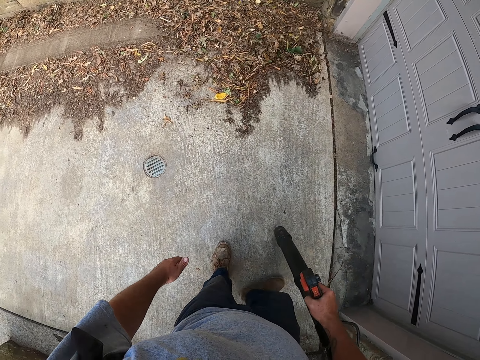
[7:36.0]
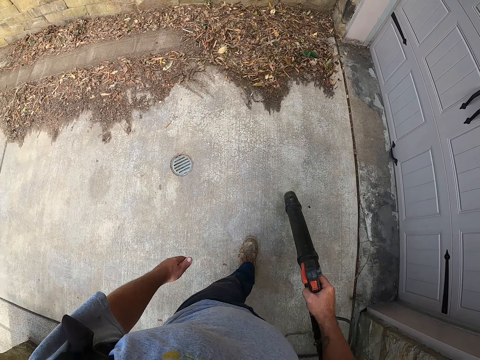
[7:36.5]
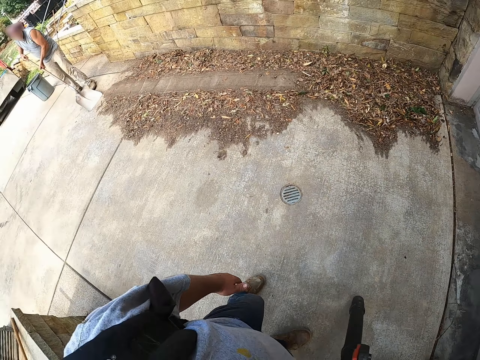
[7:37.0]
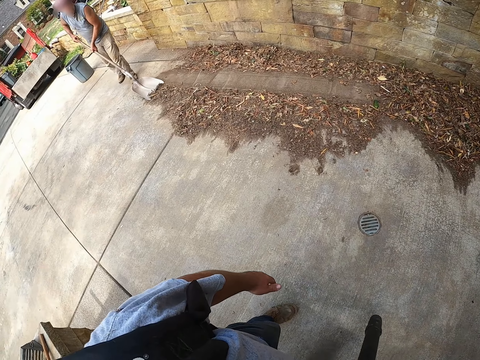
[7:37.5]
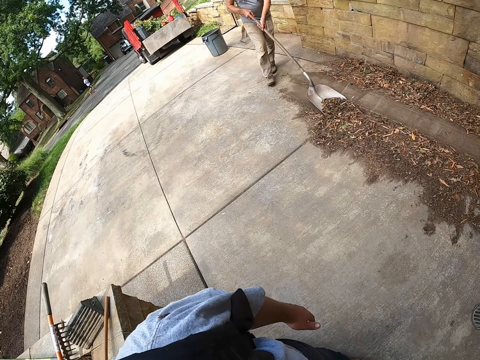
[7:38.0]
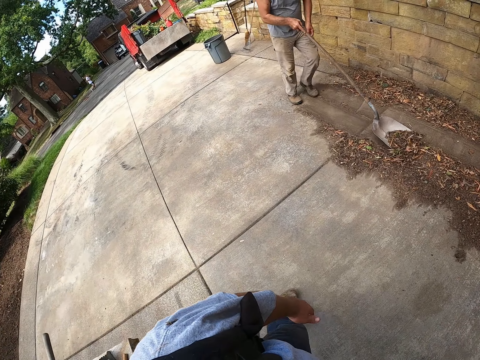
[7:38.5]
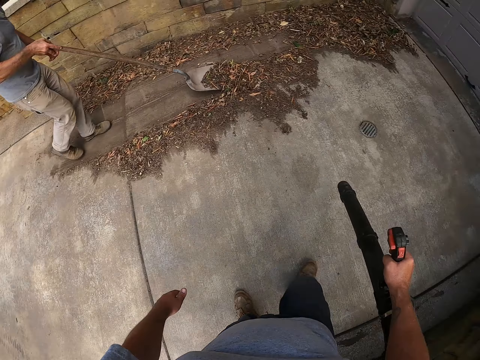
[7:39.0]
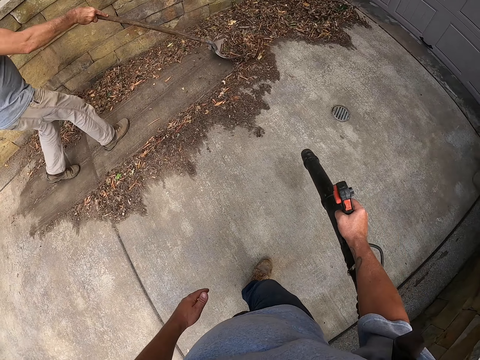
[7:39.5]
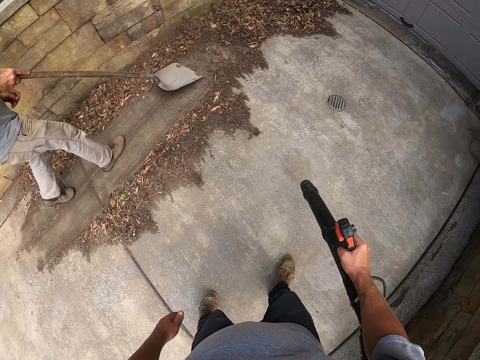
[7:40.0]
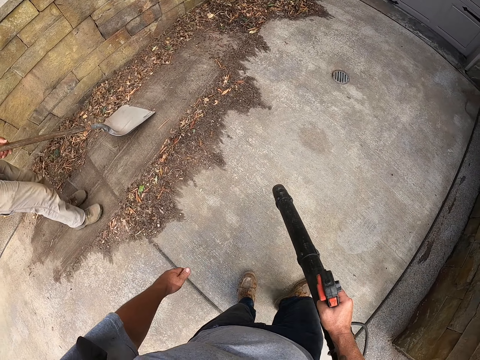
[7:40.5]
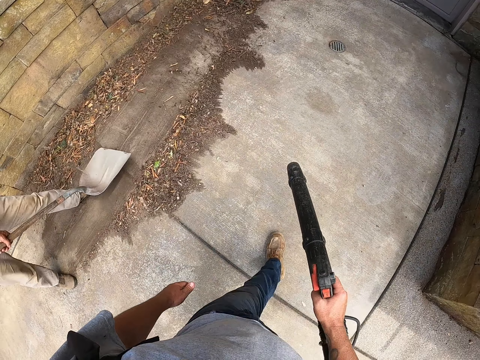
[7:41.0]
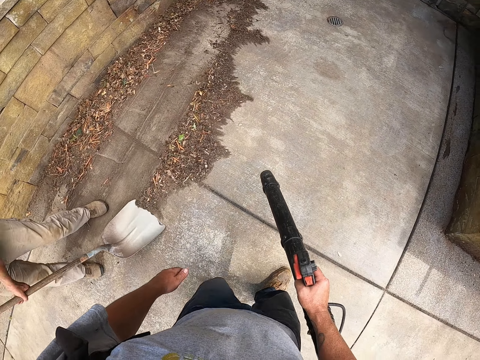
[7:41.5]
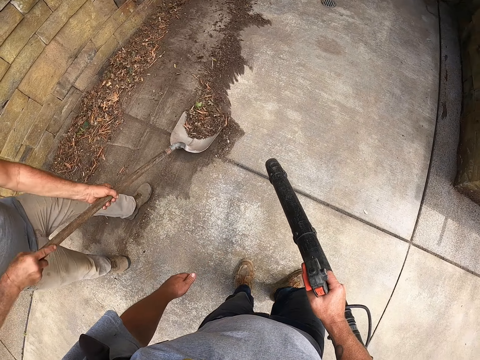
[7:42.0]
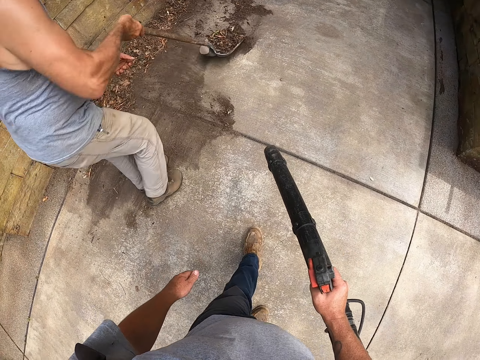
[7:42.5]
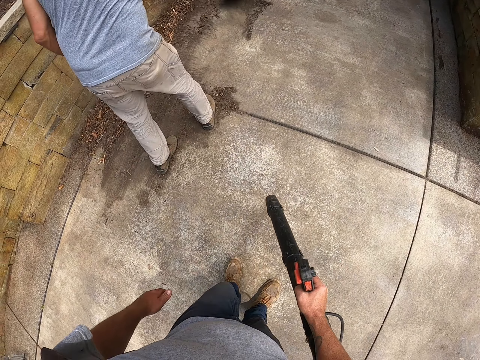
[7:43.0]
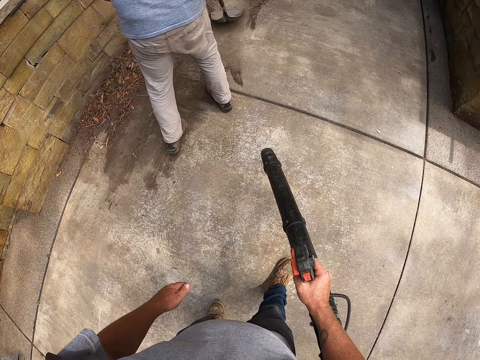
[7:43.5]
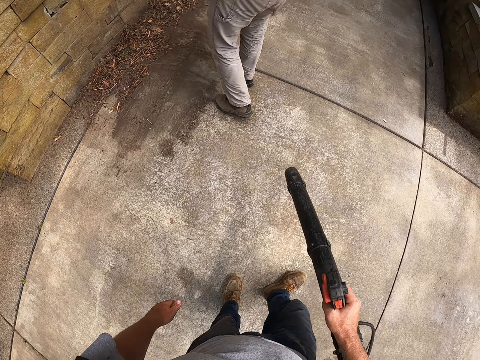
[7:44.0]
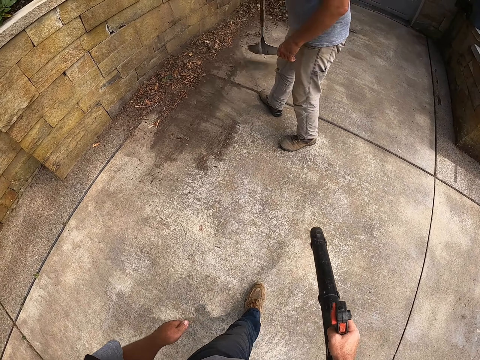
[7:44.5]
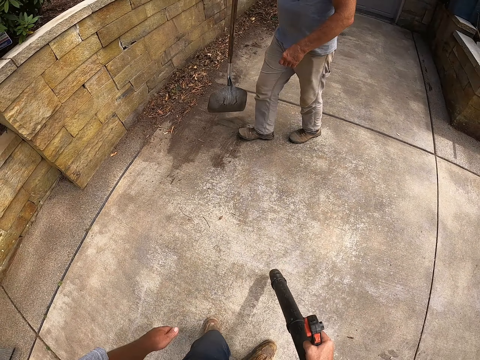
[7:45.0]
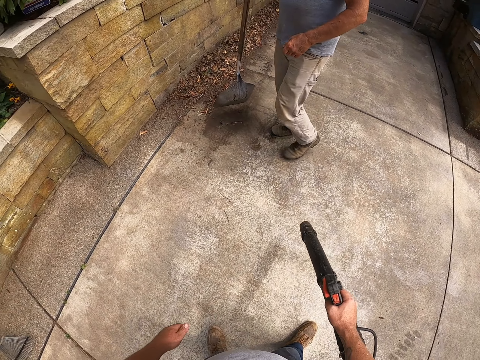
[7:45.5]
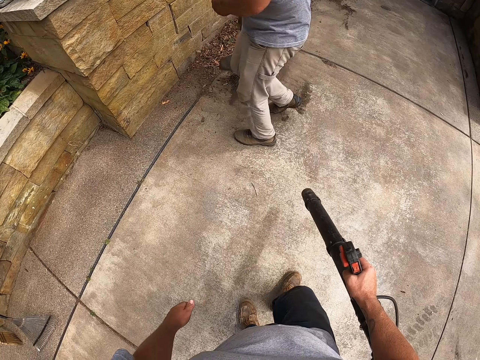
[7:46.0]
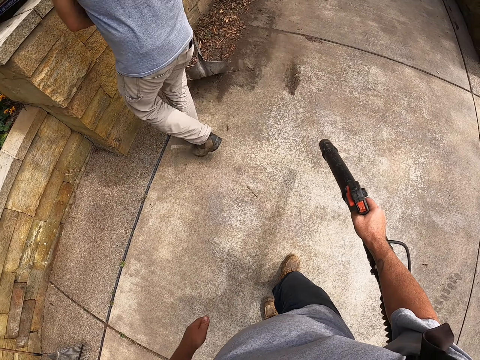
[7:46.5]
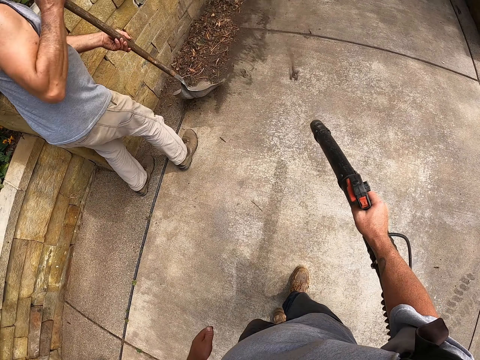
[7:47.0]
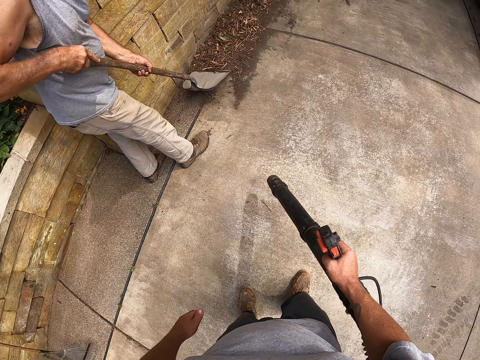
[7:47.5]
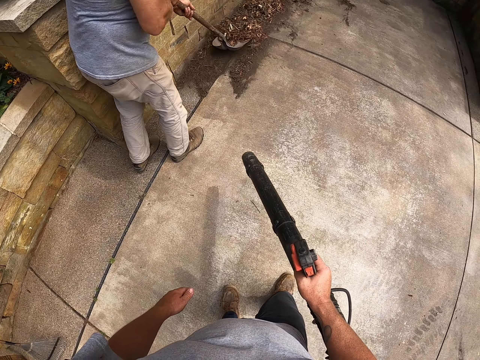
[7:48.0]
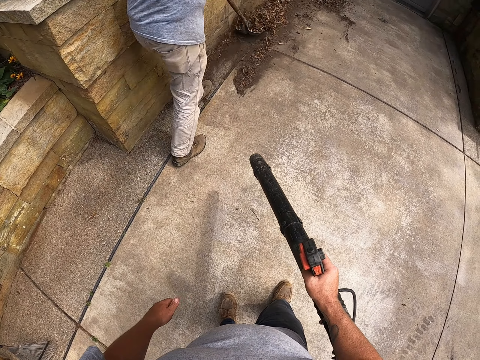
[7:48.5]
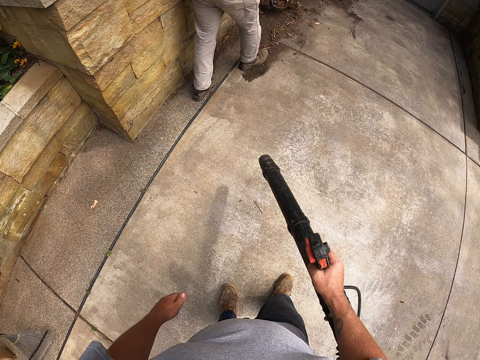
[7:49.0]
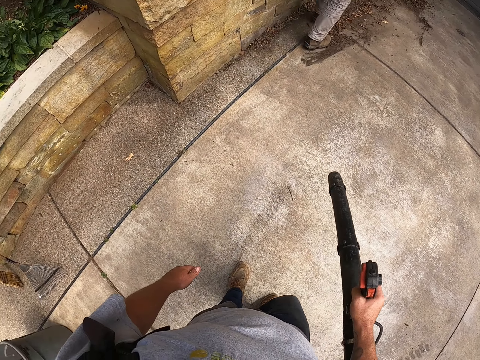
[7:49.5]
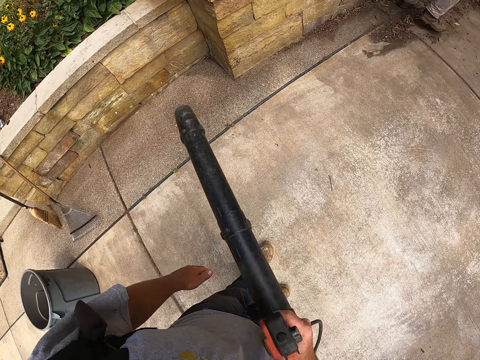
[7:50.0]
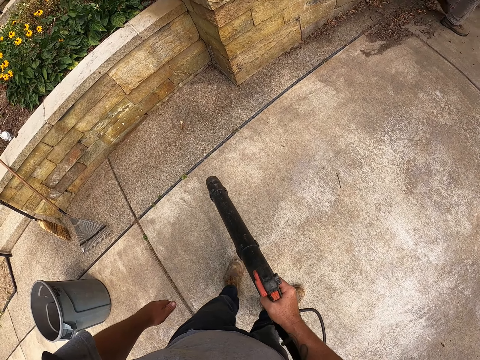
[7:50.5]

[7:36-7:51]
The camera wearer walks around the compound. They blow dirt on the ground.

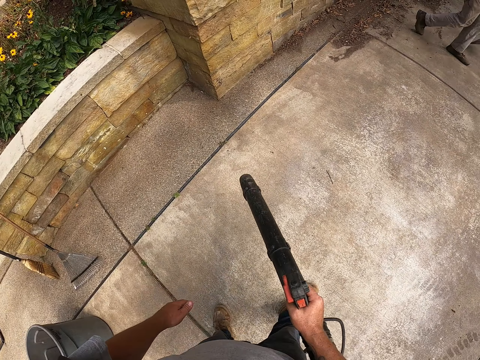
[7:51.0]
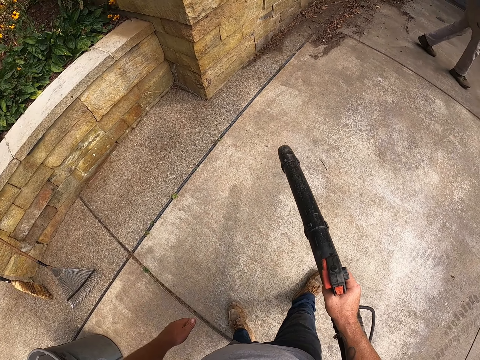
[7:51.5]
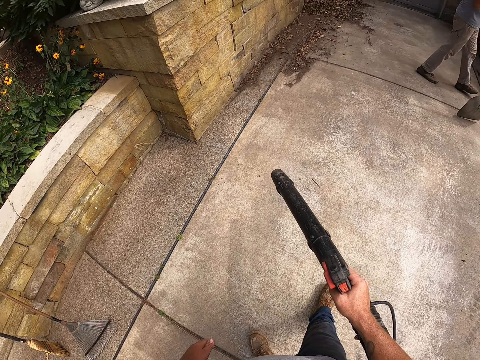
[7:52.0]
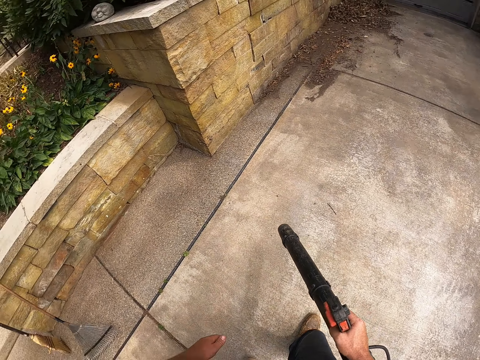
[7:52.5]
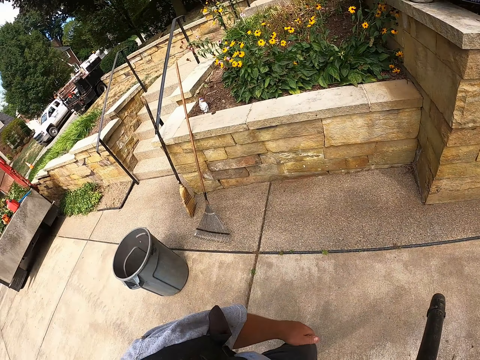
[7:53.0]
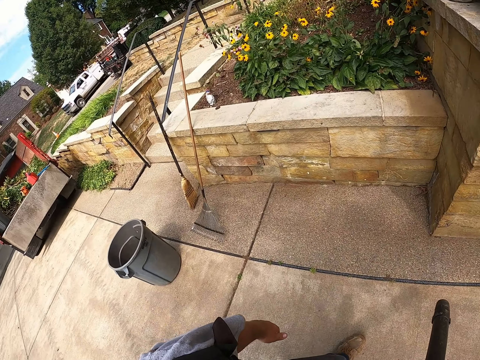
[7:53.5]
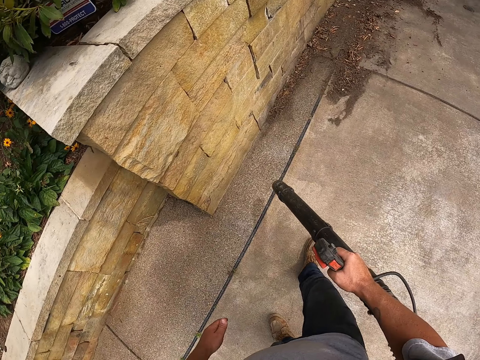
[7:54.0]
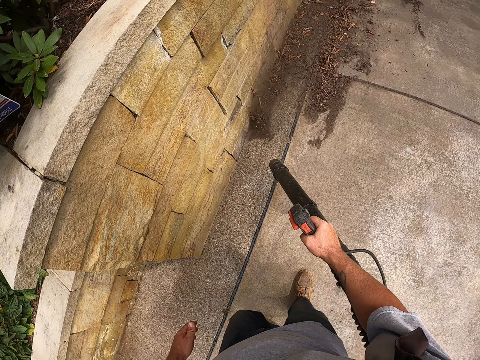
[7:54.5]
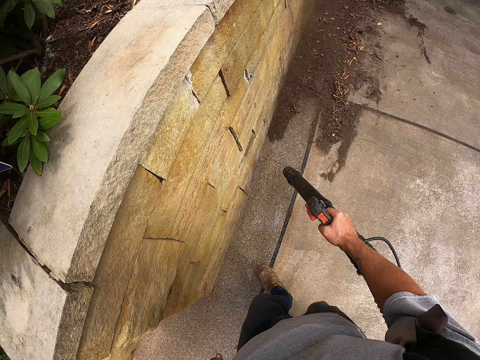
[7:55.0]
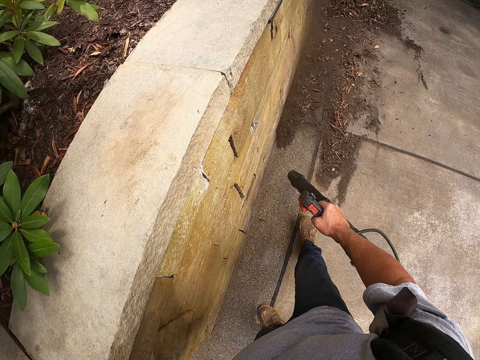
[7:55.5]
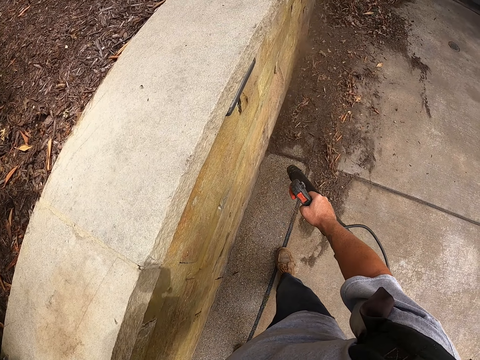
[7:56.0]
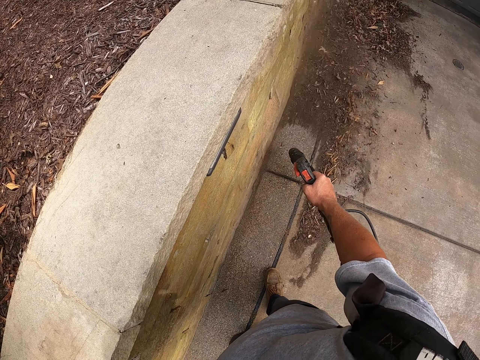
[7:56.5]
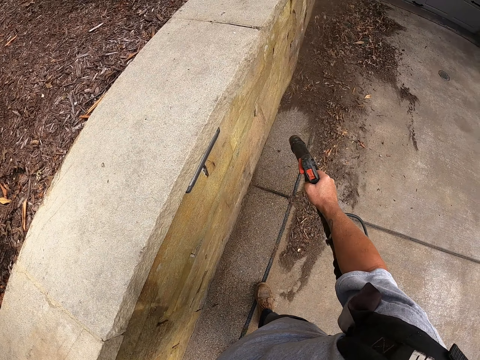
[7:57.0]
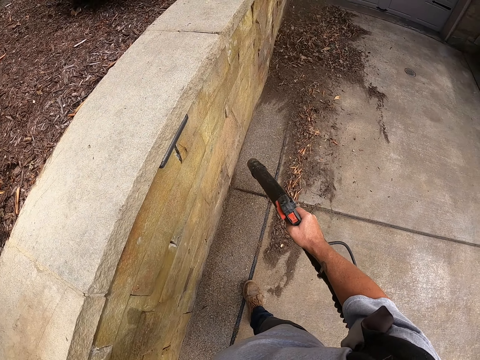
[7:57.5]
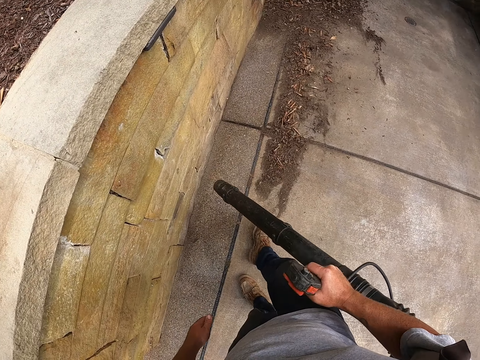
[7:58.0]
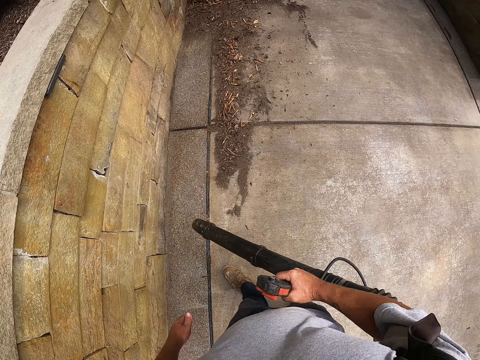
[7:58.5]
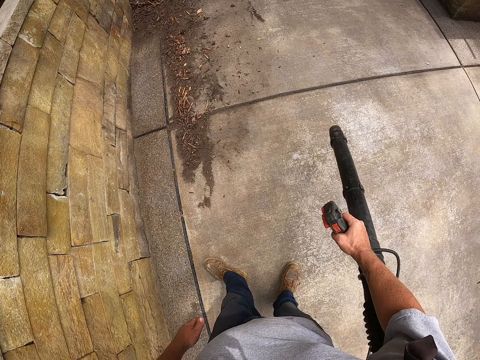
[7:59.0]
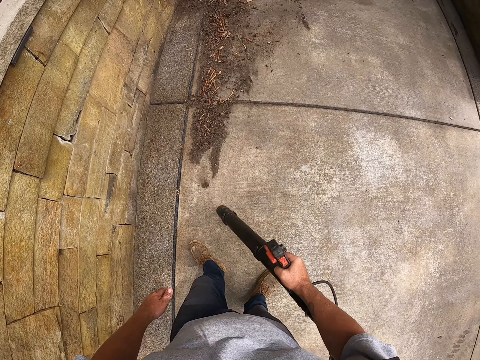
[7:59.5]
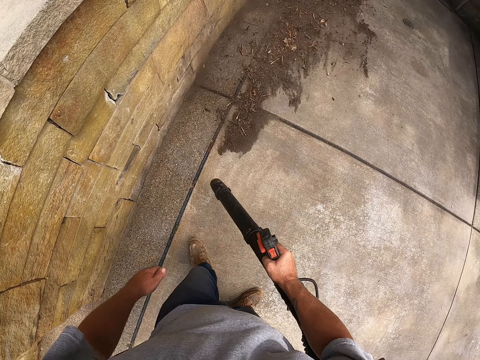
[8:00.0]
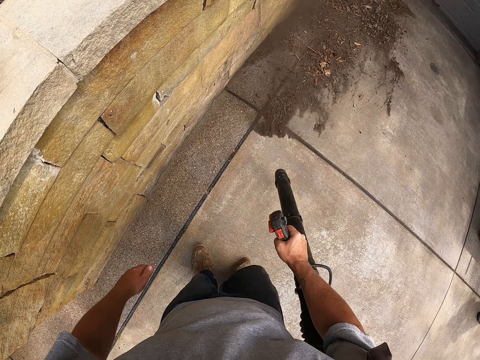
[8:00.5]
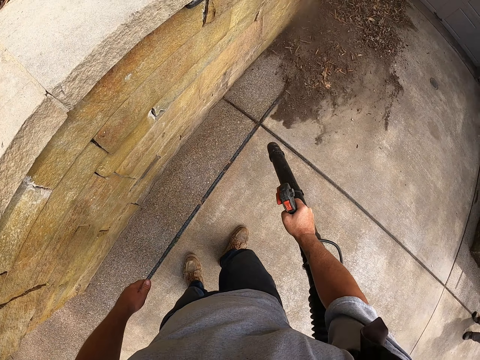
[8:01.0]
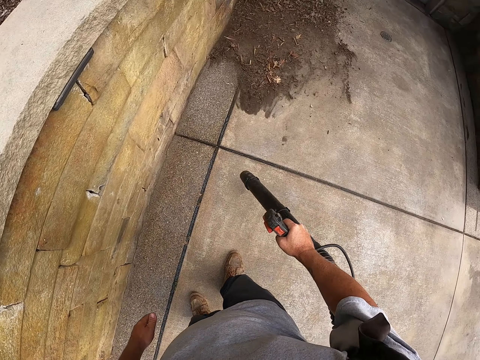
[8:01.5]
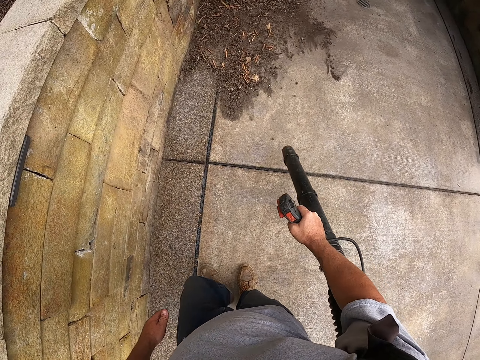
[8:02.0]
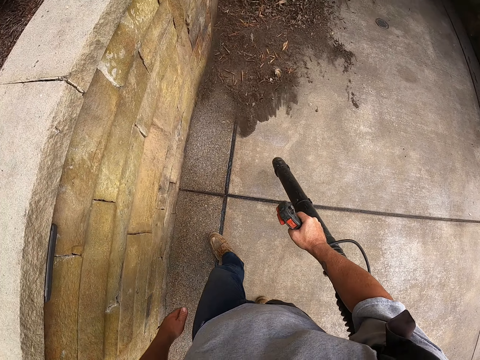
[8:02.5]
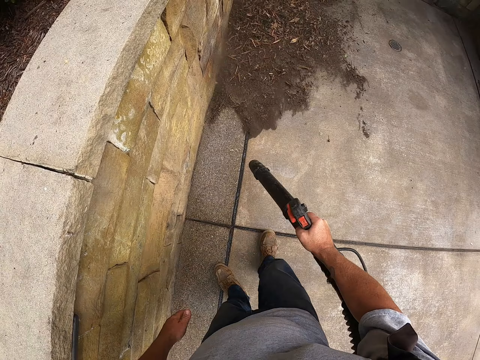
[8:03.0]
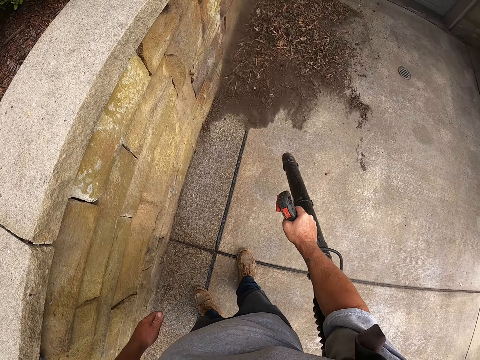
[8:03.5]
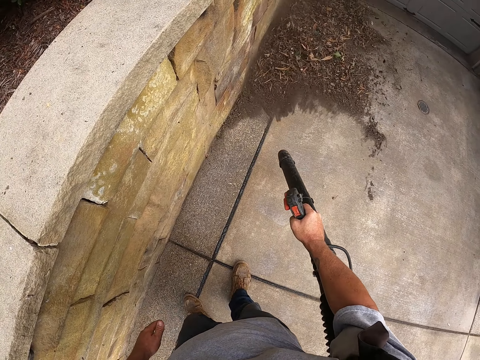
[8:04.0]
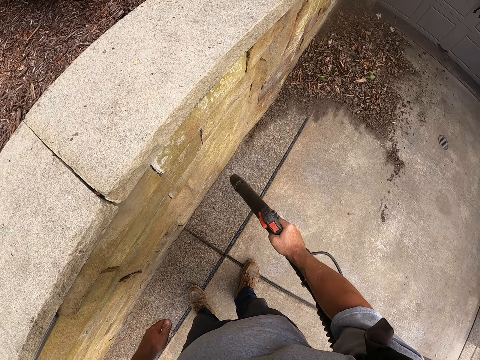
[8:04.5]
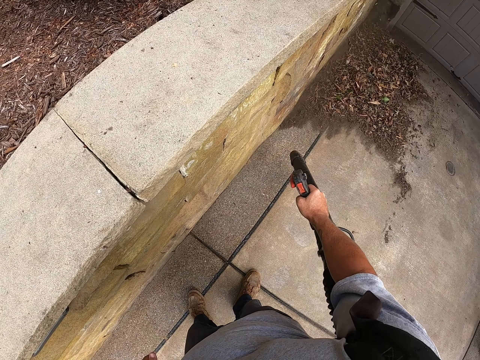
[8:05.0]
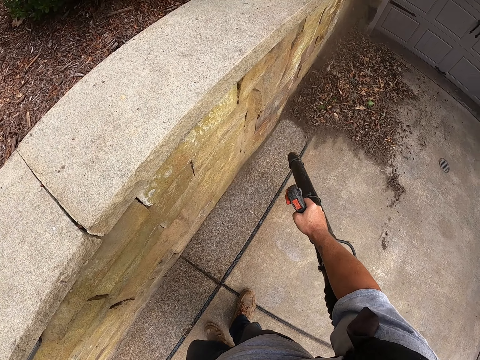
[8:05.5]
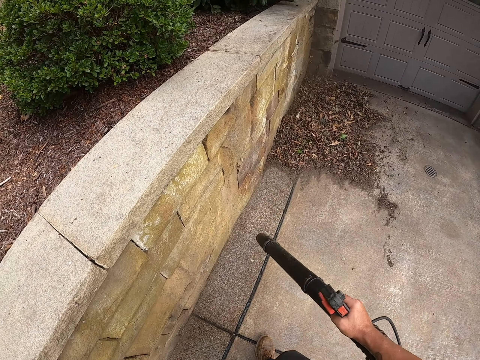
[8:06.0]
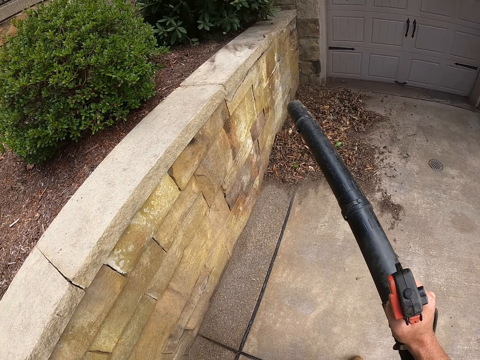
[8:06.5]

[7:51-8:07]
The camera wearer looks around the compound. They blow dirt on the ground. They walk around the compound. They blow the dirt on the ground again.
